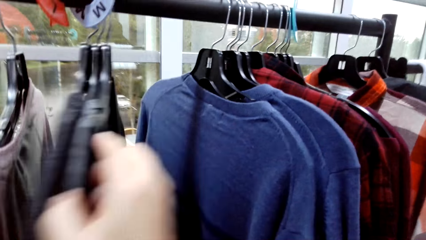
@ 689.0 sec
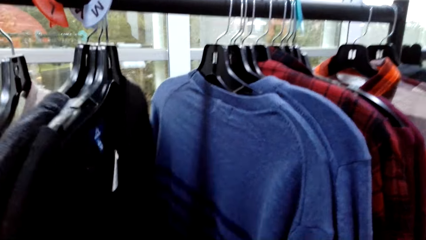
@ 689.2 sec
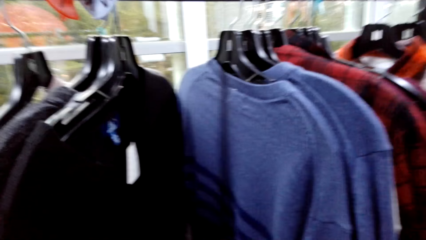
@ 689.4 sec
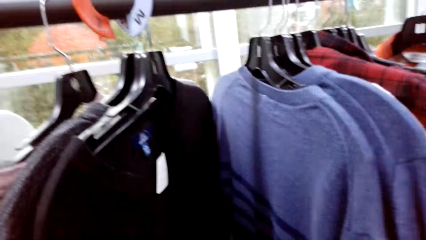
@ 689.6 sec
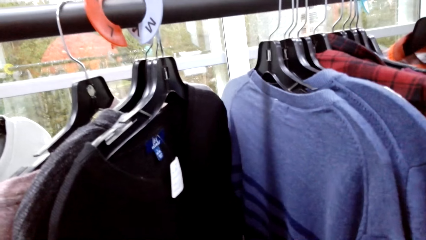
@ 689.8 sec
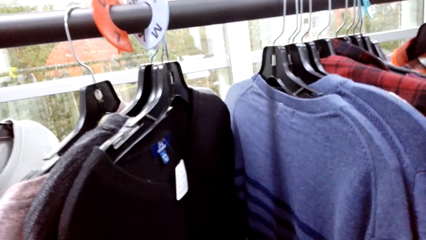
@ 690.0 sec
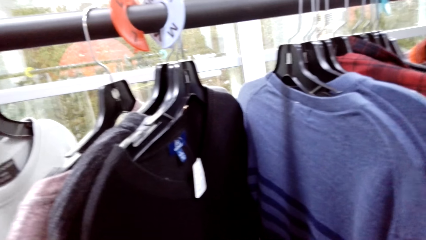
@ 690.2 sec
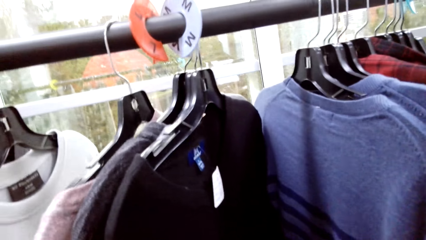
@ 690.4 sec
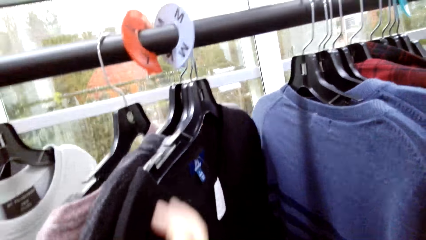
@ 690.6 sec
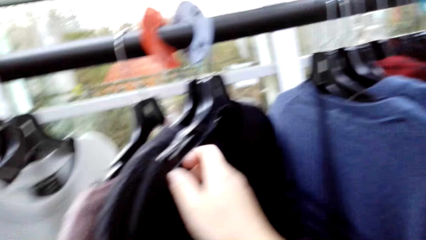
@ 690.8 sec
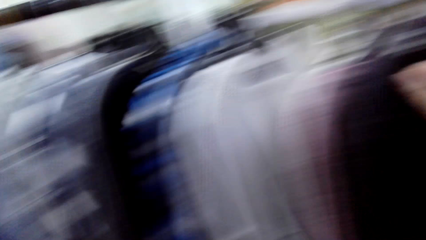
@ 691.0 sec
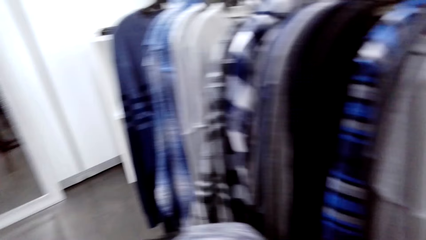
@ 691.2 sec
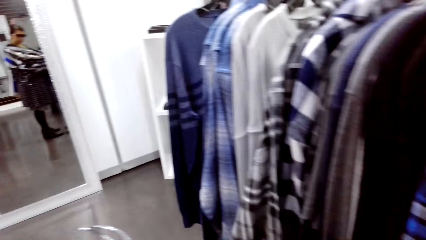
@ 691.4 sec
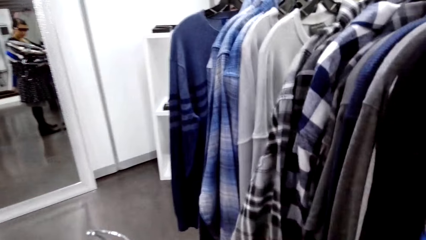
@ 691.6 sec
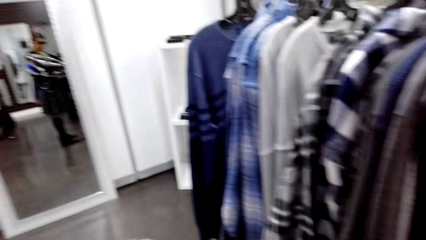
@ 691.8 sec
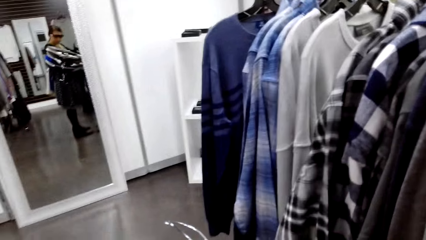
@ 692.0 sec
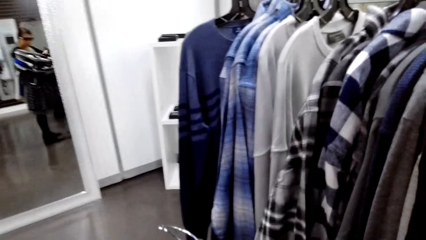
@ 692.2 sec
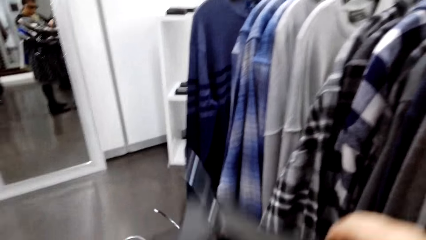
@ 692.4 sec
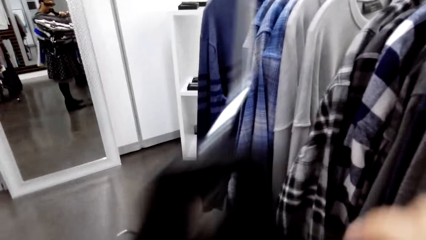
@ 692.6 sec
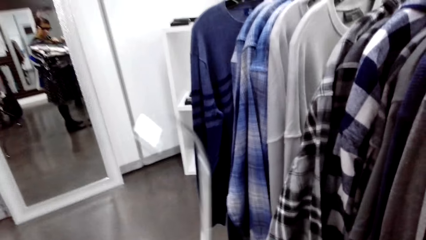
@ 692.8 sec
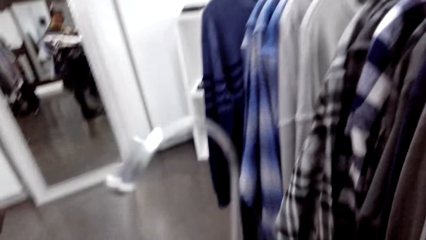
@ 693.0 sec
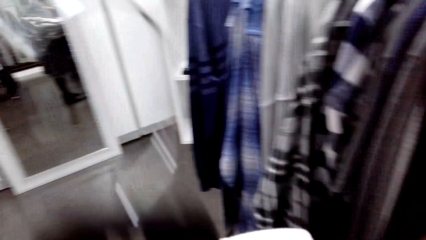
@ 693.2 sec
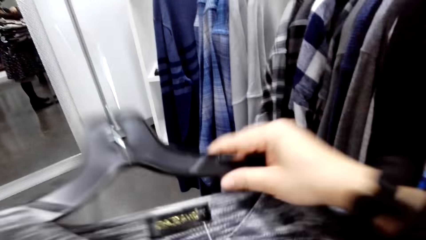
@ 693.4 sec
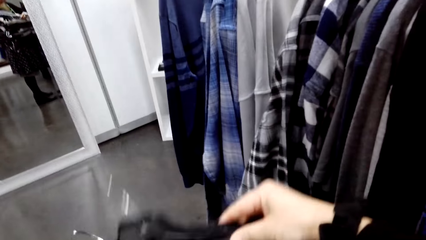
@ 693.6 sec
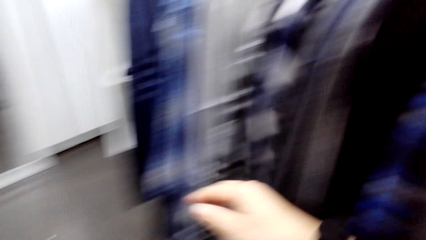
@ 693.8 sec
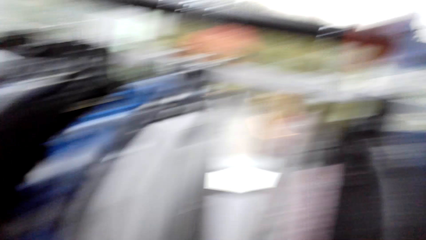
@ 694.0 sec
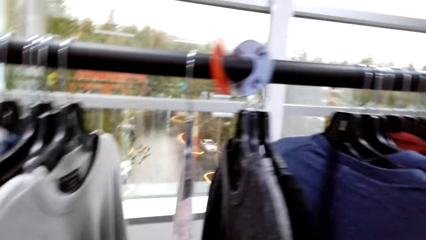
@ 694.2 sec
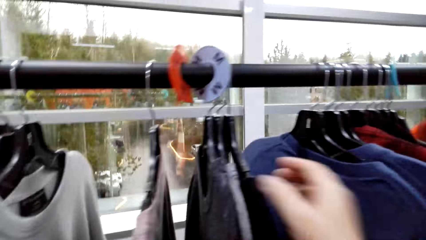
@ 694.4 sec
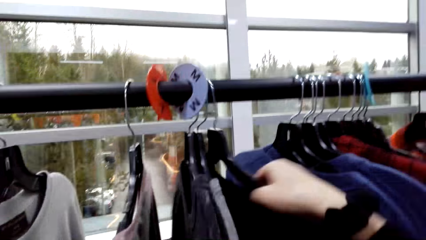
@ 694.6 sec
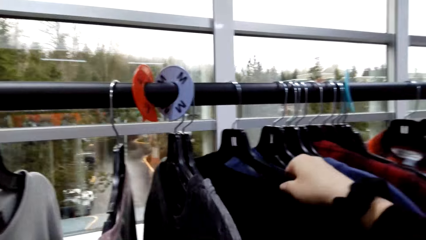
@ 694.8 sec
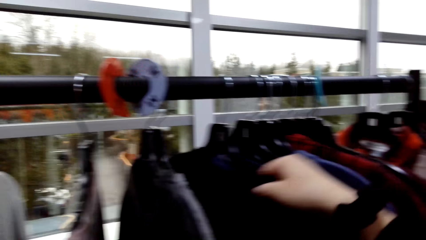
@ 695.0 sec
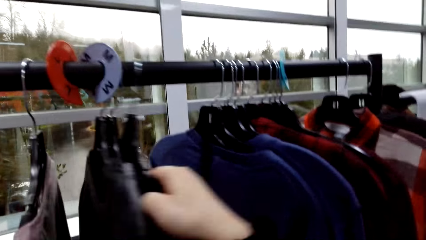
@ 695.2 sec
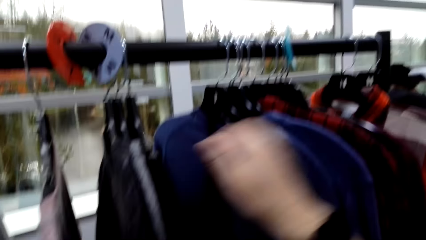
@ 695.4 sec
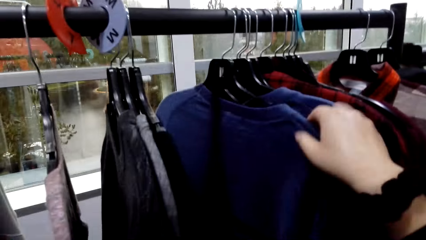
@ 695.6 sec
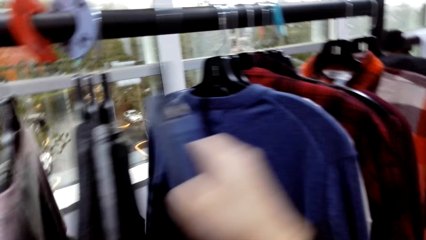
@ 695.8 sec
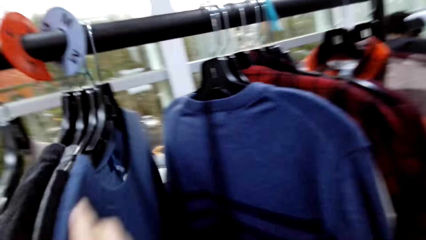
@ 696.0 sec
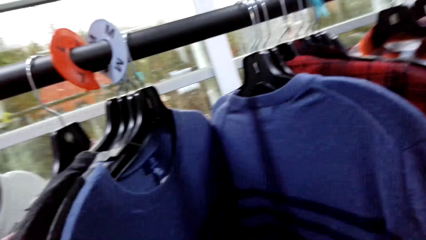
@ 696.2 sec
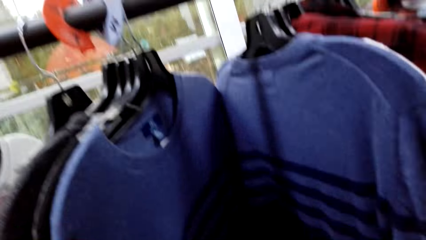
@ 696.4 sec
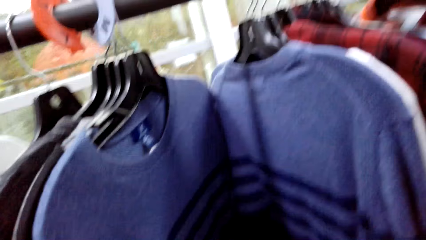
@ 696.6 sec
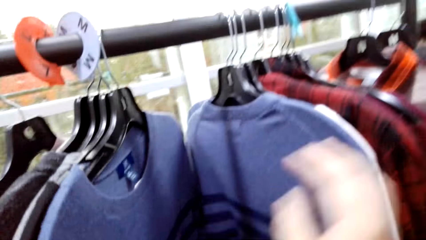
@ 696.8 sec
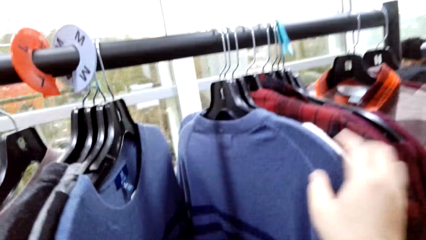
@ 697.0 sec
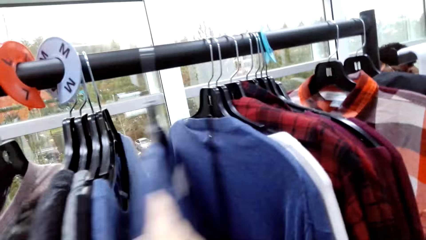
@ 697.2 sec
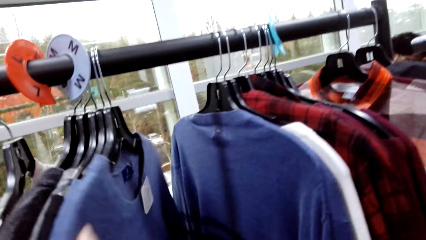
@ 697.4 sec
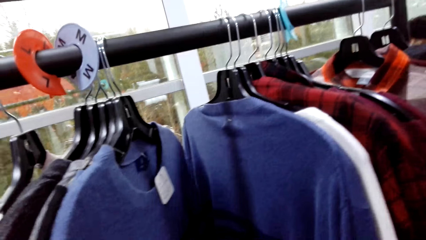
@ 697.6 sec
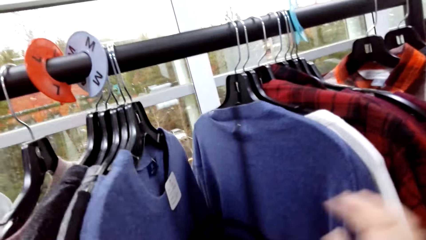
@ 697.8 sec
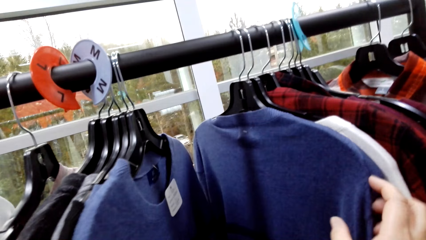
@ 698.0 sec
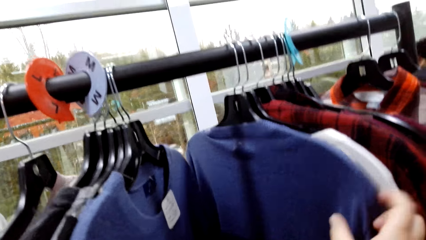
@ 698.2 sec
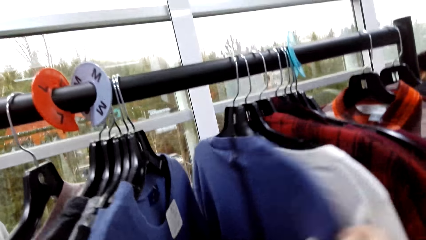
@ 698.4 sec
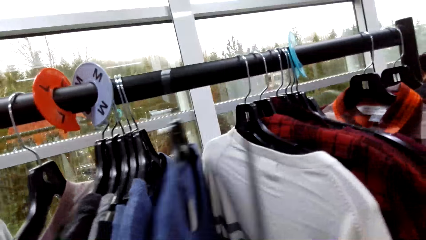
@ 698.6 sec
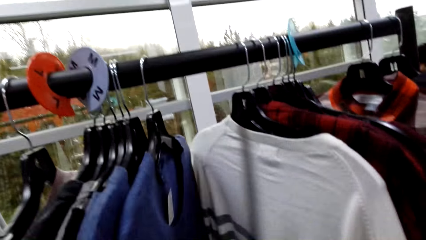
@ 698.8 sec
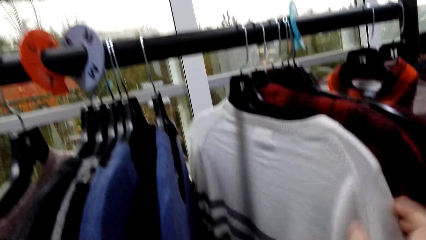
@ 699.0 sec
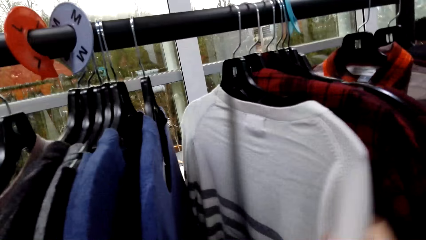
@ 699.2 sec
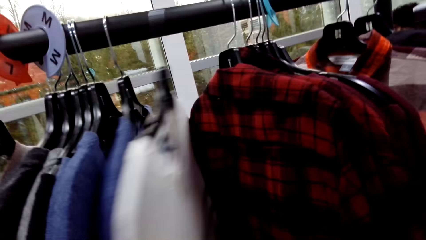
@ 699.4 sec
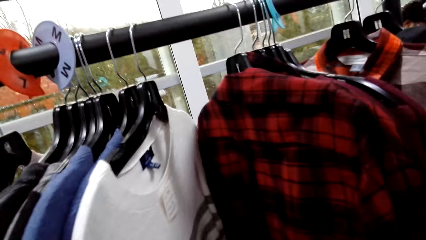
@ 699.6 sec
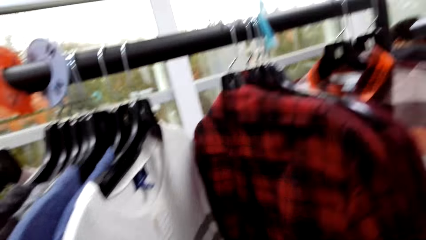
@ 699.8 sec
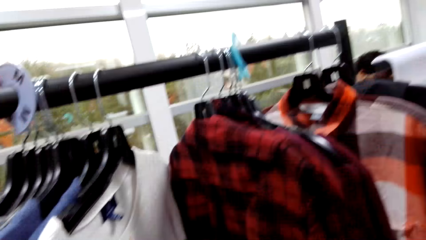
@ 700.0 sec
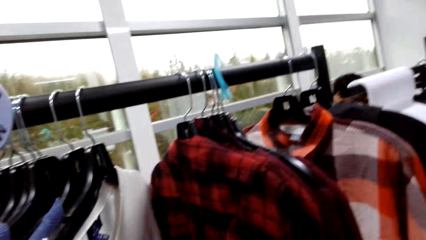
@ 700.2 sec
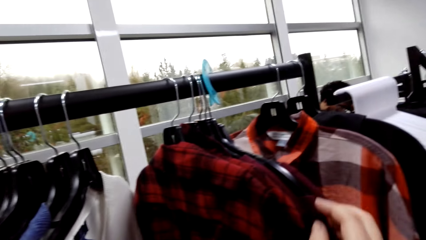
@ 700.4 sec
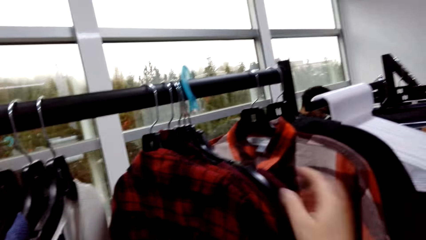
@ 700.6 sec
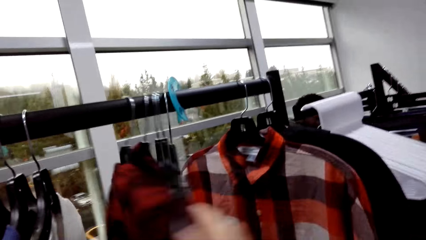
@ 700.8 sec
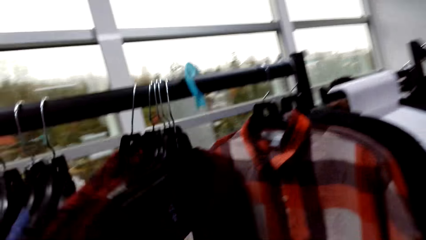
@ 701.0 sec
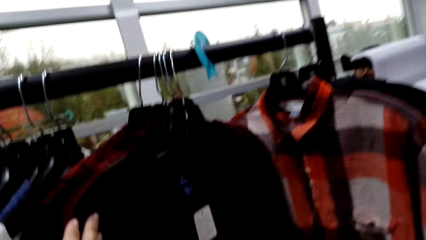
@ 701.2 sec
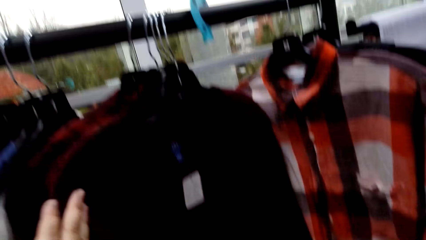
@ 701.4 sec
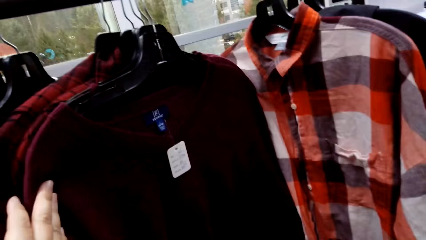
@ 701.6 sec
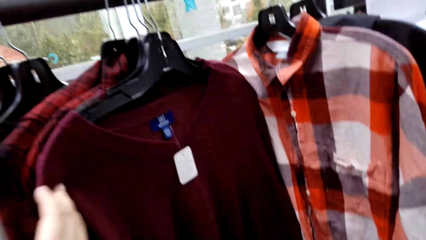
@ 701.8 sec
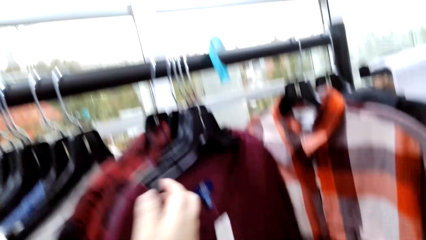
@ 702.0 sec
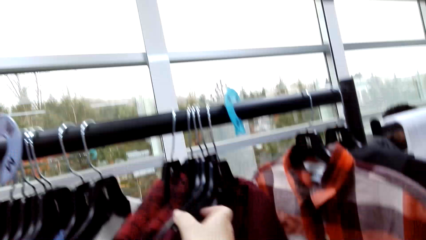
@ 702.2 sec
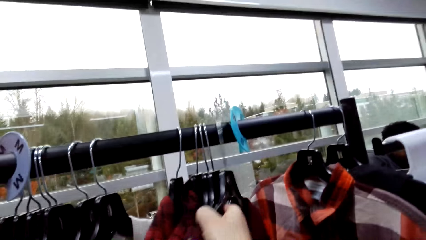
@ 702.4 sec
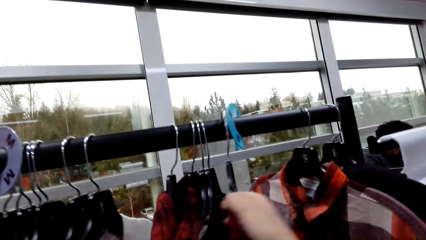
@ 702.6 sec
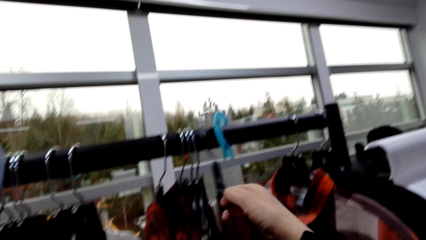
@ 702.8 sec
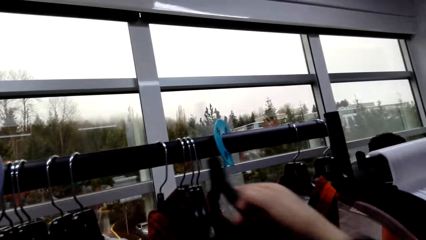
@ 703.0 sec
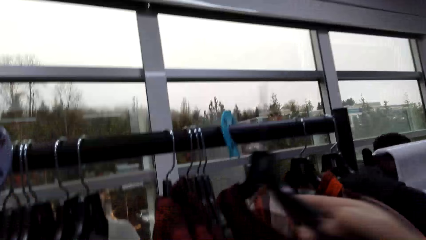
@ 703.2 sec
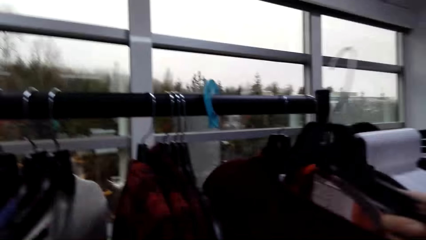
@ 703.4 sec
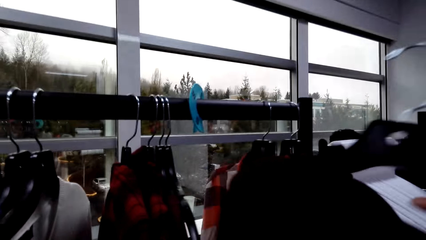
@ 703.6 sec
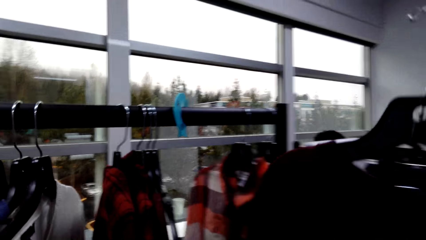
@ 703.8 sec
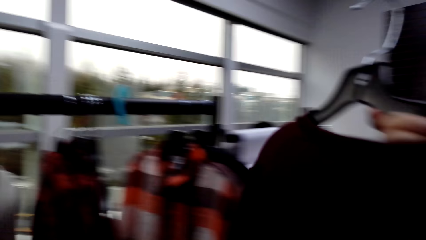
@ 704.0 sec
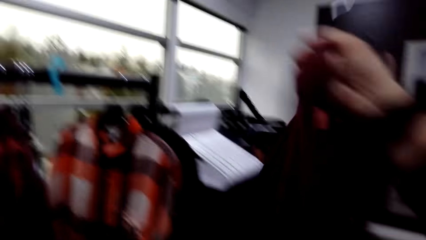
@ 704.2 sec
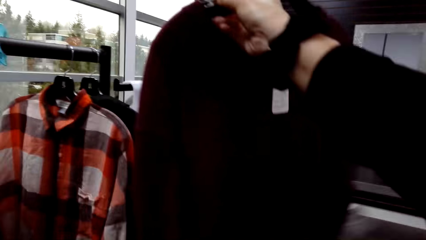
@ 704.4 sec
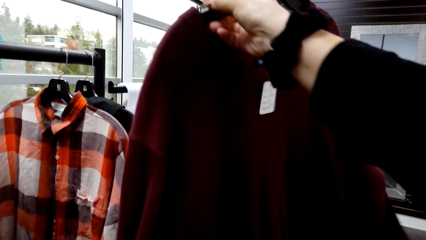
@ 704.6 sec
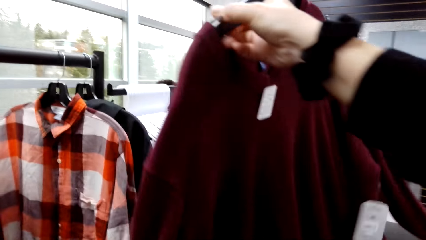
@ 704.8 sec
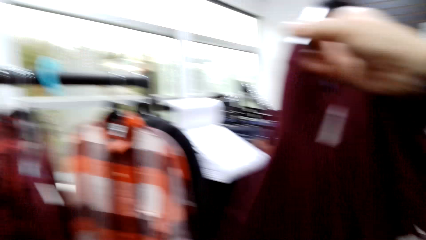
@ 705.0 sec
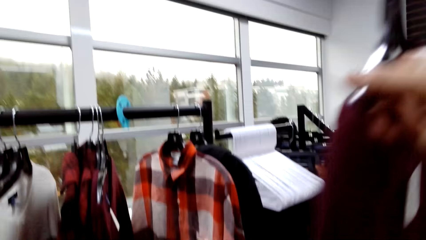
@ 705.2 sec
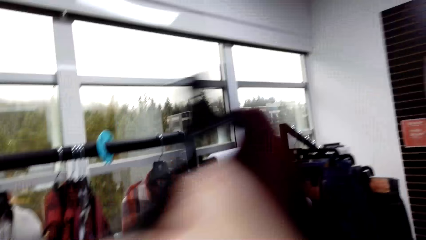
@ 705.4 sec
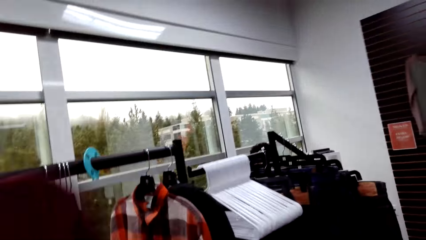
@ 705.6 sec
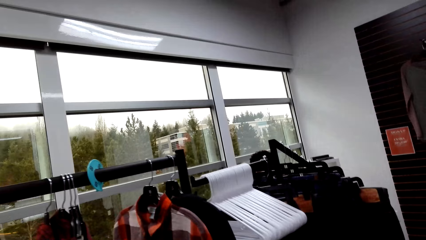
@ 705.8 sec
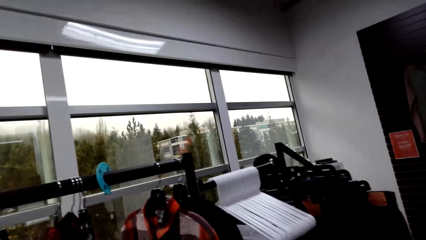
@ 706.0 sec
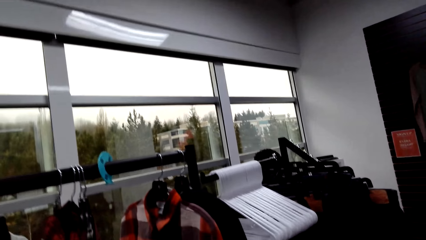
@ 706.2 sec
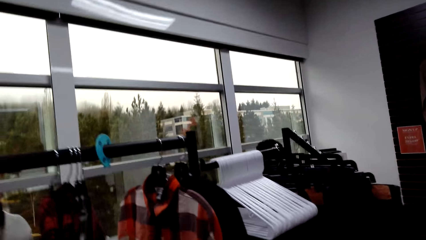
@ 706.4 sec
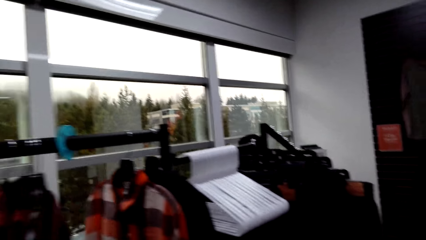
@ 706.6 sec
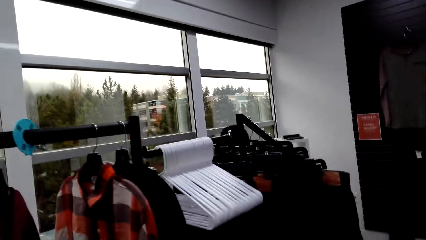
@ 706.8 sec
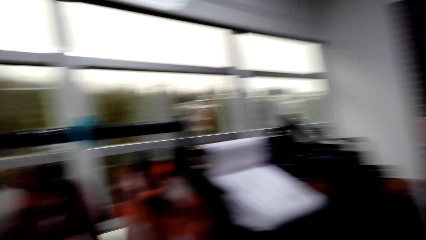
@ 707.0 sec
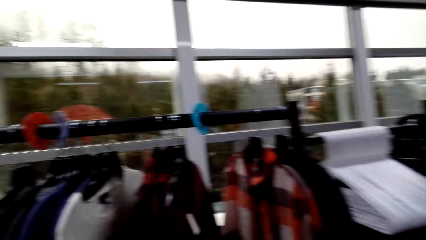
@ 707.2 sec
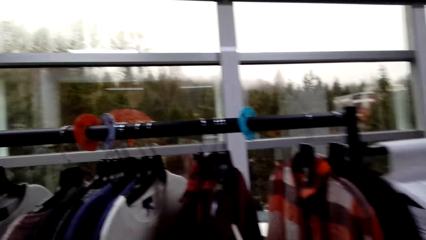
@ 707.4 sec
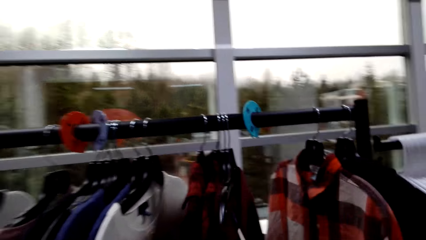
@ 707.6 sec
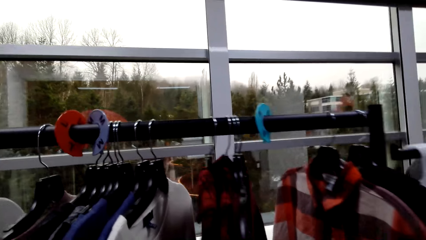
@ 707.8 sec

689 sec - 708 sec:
The camera wearer looks at a cloth on the holder. They turn around. They hold a cloth with a hanger, adjust the cloth, touch clothes and move clothes on the holder. They unhang a cloth from the clothes holder. They raise the cloth. They drop the cloth. They pass the cloth to the left. They look around.
